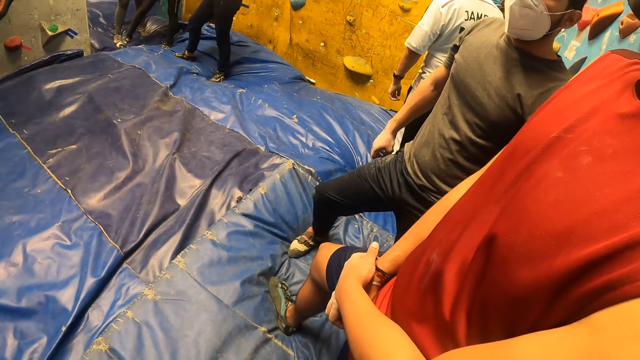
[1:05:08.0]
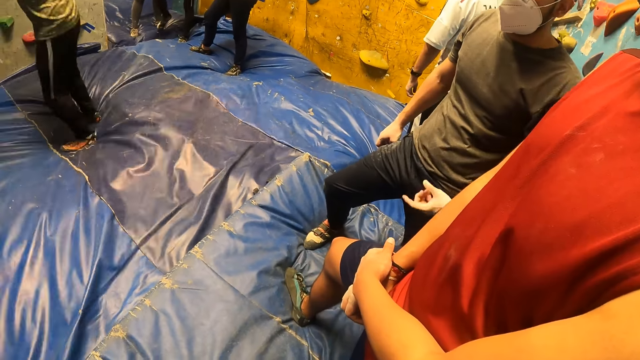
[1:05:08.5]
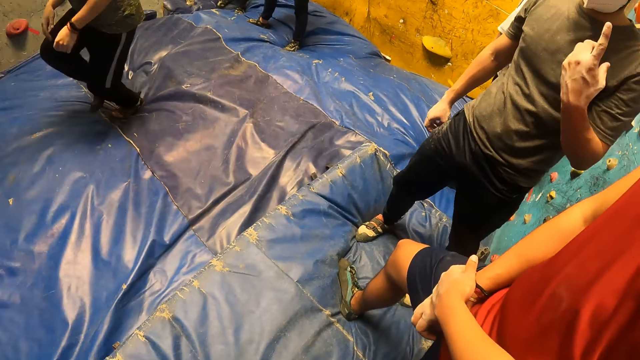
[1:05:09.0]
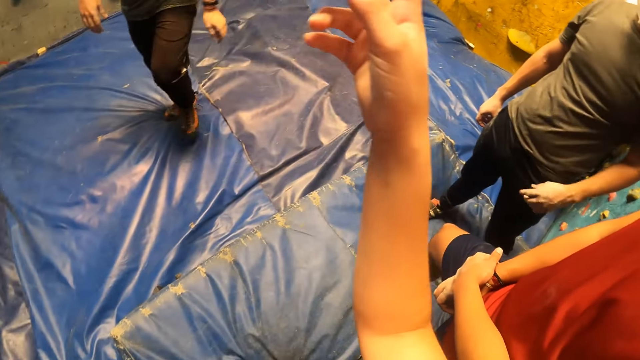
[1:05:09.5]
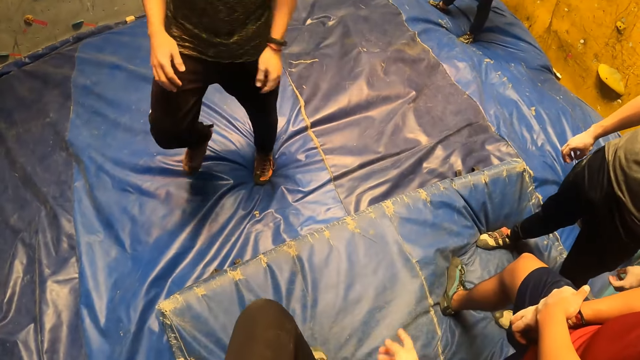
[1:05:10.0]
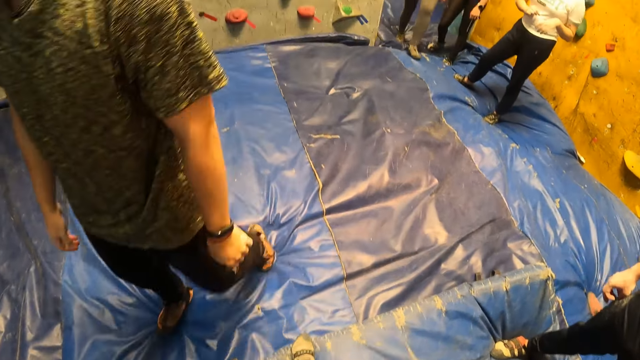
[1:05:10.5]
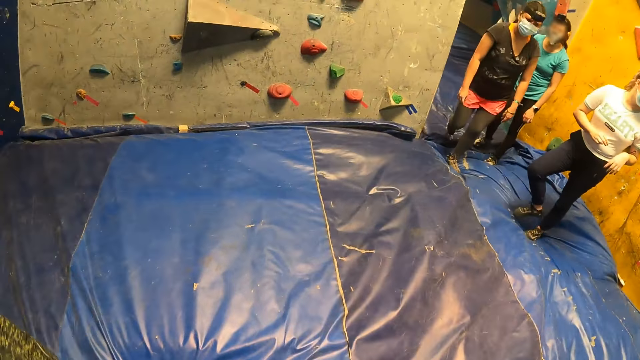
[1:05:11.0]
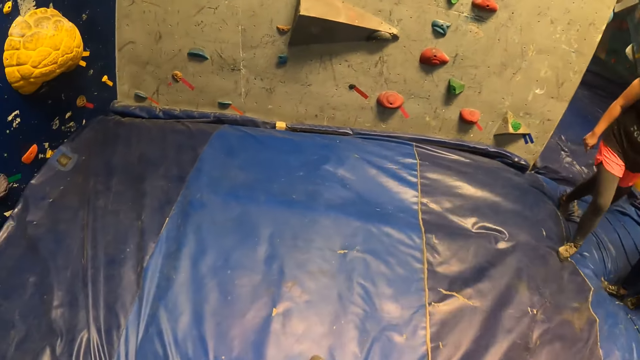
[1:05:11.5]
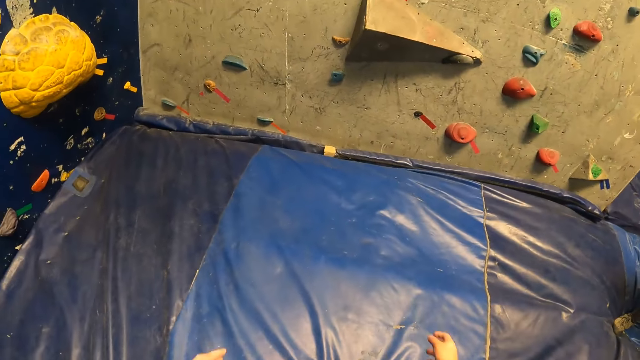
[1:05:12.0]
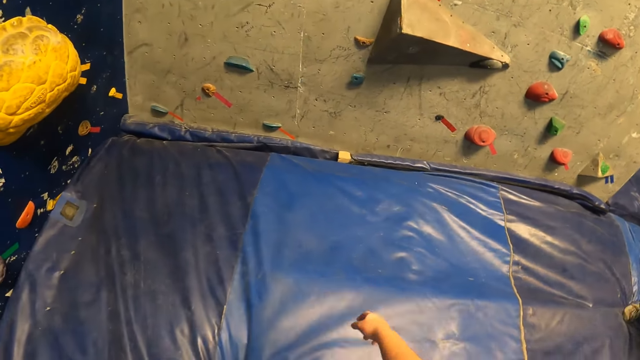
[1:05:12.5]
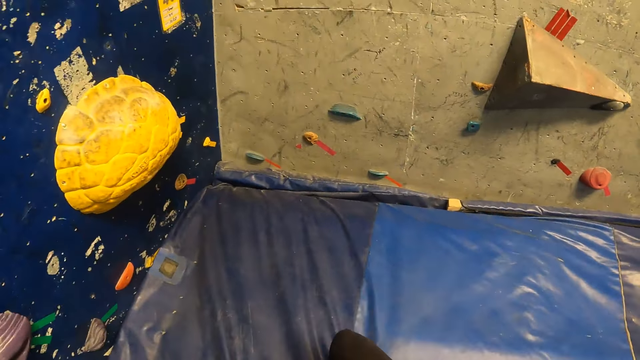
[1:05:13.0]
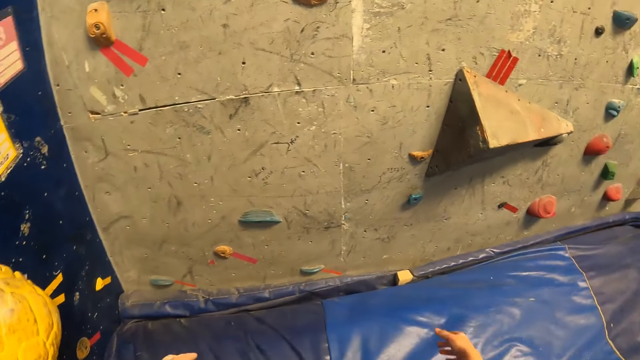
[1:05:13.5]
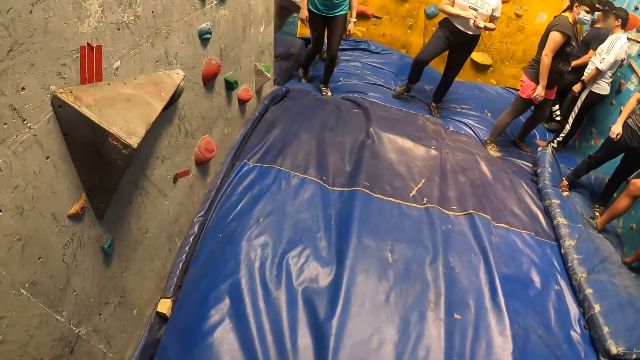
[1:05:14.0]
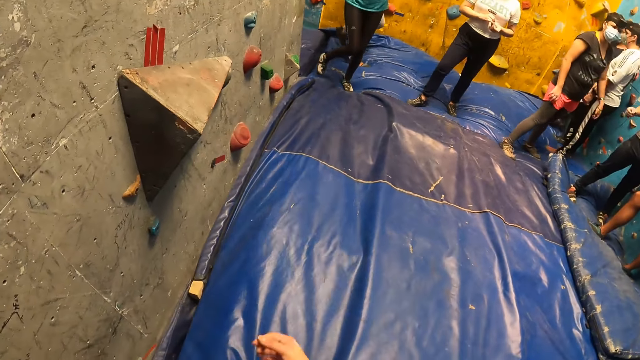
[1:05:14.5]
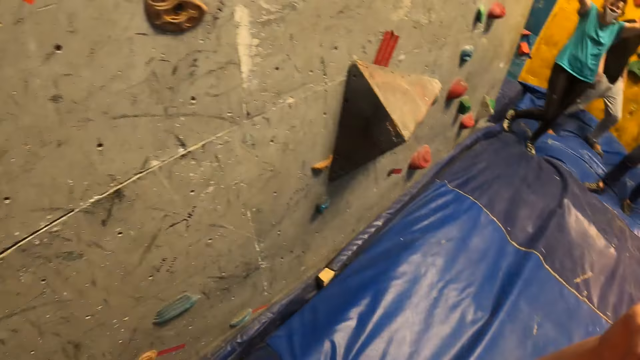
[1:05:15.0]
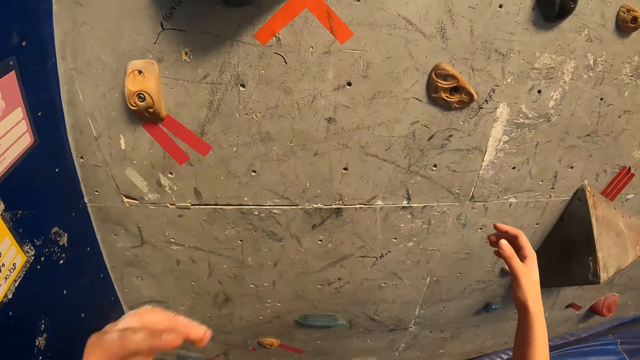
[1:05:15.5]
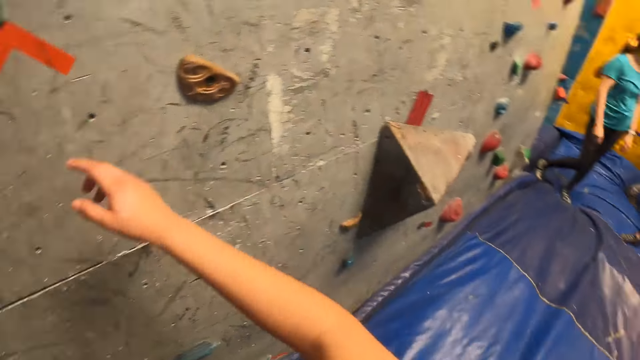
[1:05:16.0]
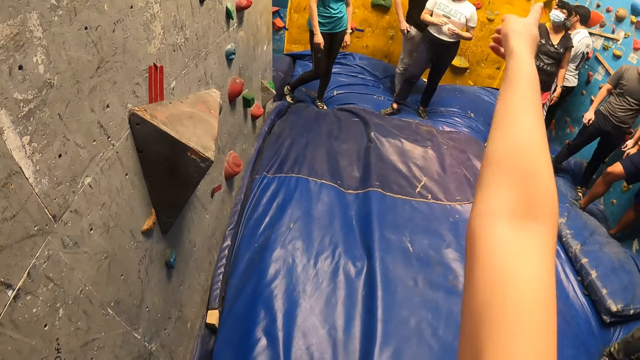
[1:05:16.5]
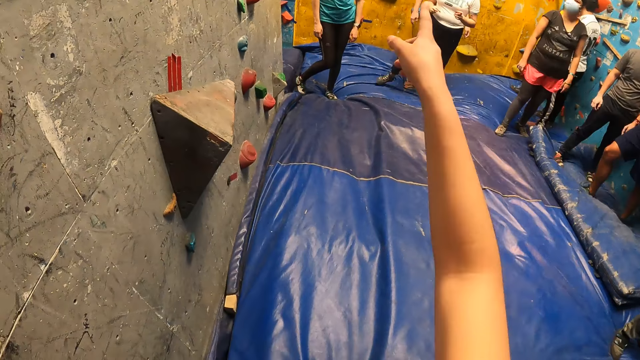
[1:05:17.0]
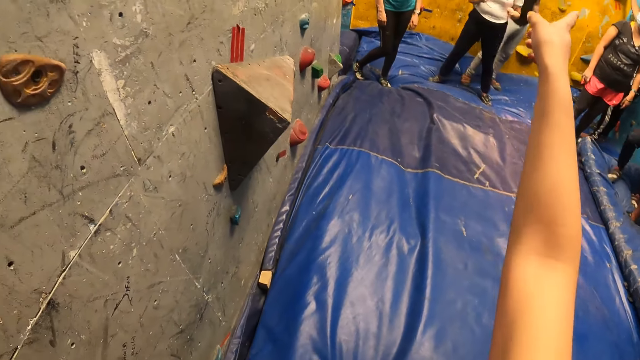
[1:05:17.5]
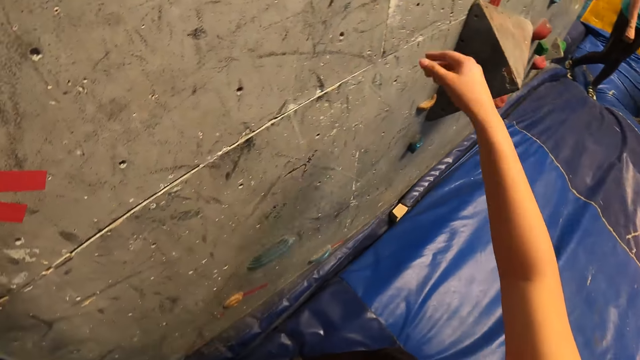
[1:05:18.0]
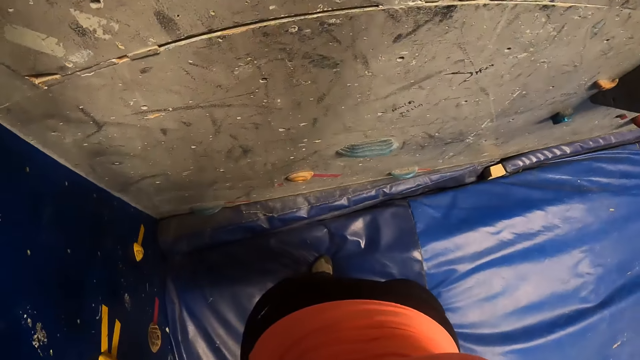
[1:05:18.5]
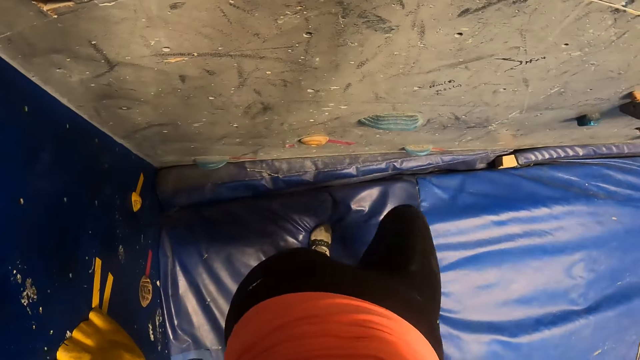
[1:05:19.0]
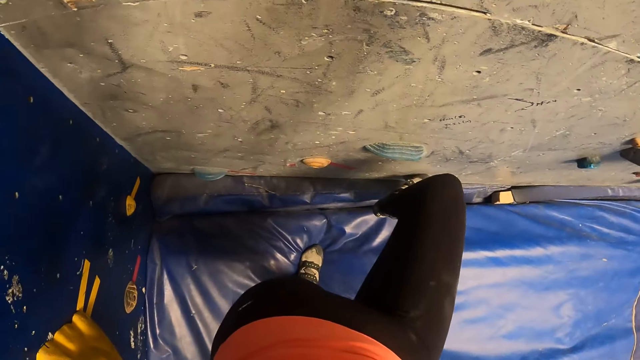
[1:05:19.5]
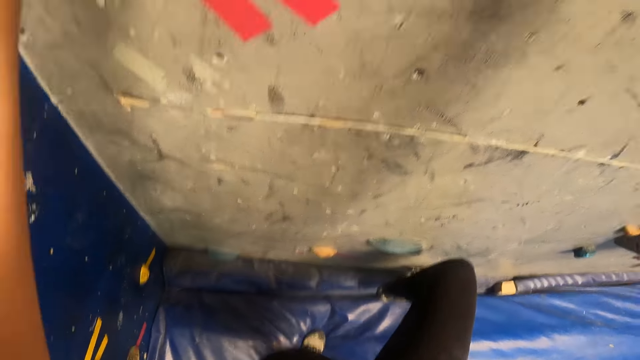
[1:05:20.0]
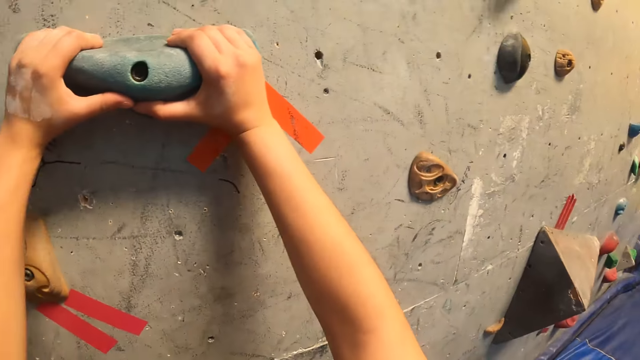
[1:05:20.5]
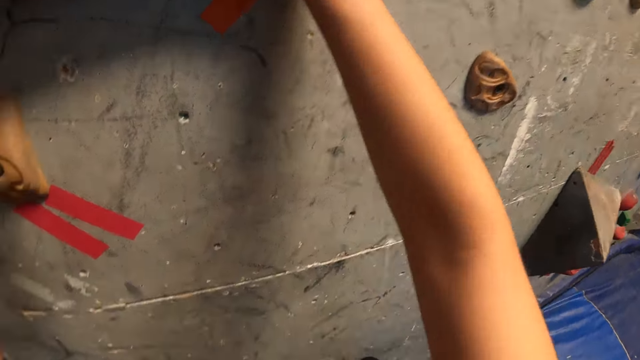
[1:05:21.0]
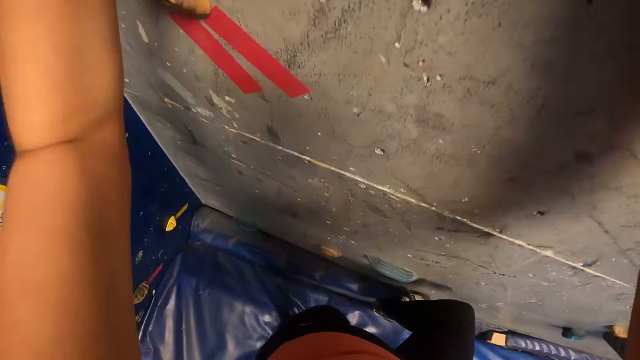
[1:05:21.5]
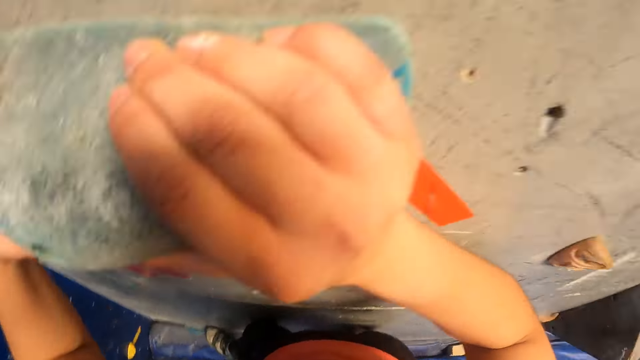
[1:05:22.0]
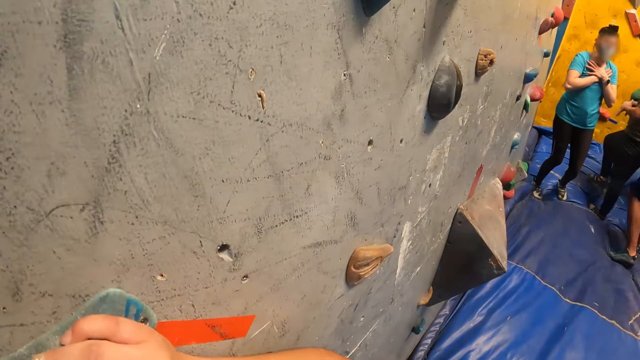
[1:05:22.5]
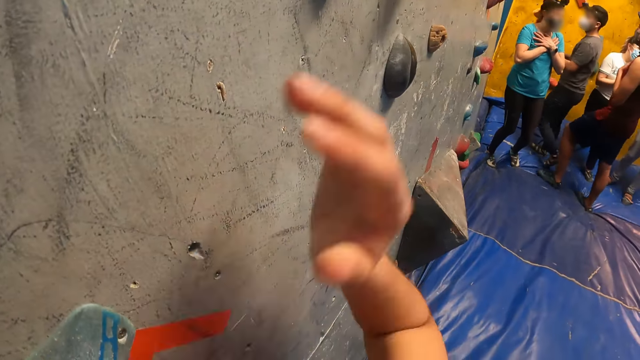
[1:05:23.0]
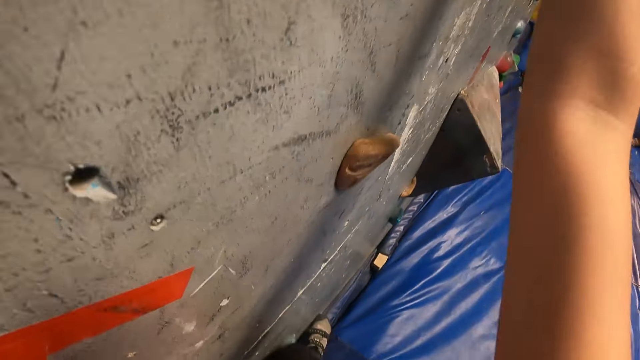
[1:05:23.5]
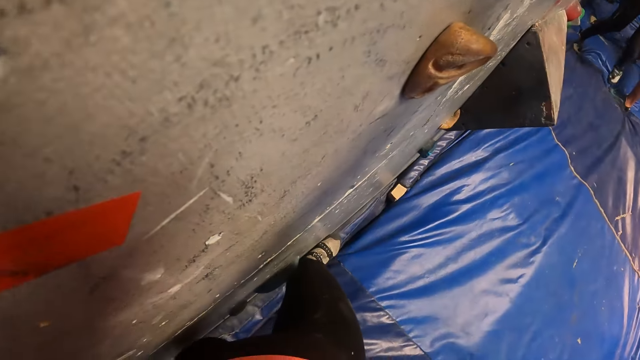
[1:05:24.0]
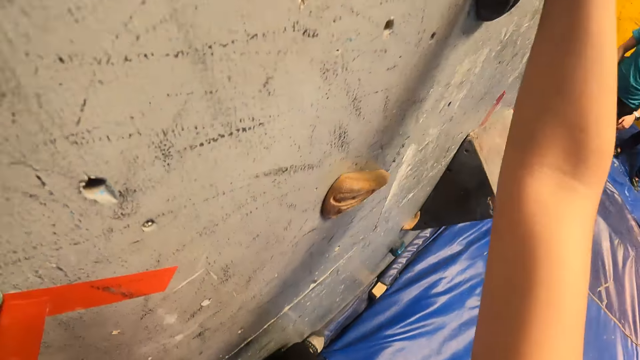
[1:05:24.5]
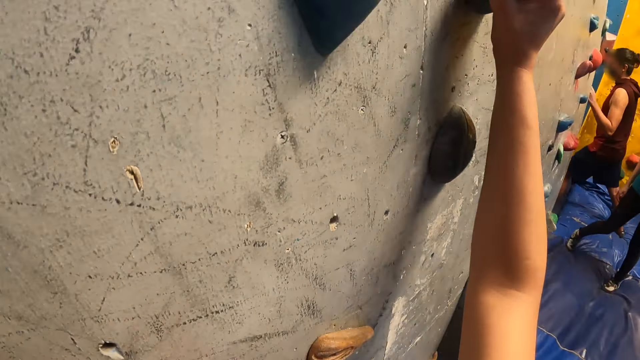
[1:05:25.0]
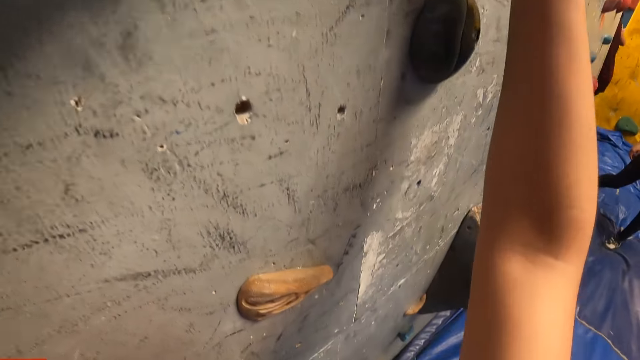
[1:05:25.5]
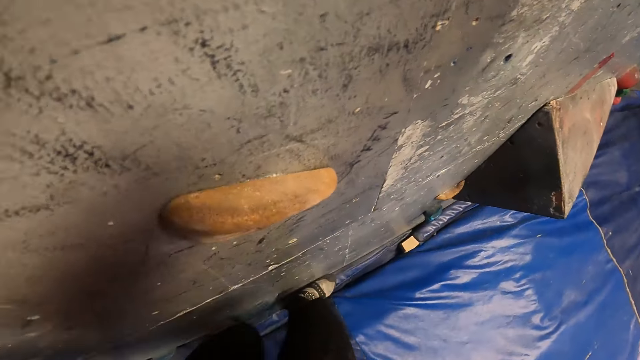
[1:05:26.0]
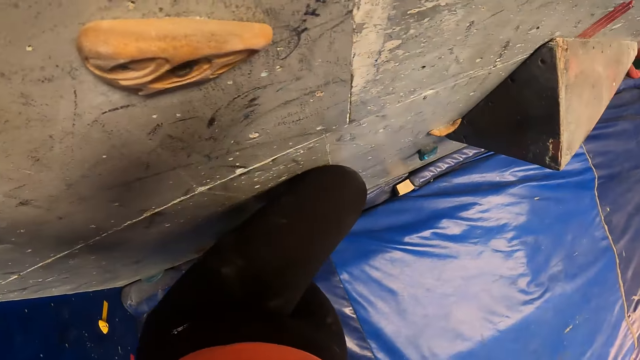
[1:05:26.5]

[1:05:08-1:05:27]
The man climbs down the wall. The man jumps to the ground and walks towards the camera wearer. The camera wearer walks towards the wall. They look around. They climb up the wall.

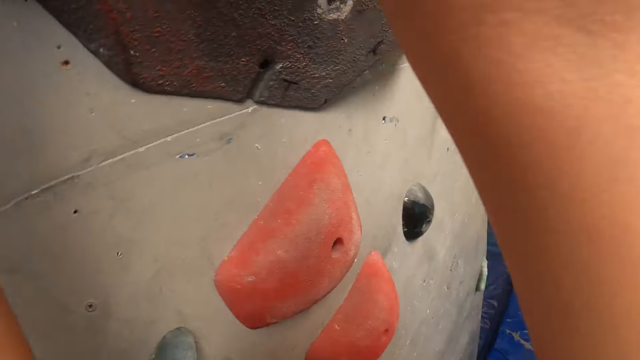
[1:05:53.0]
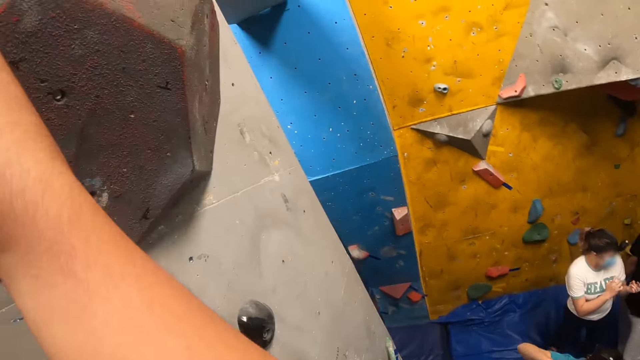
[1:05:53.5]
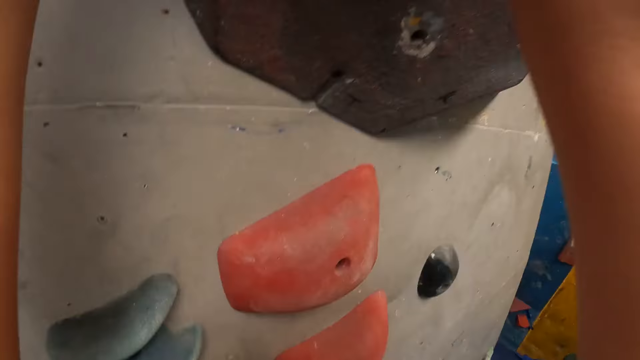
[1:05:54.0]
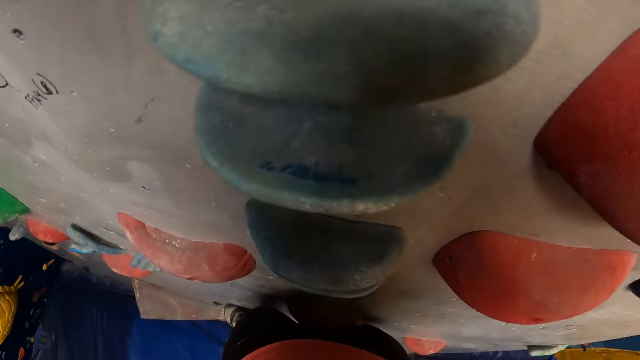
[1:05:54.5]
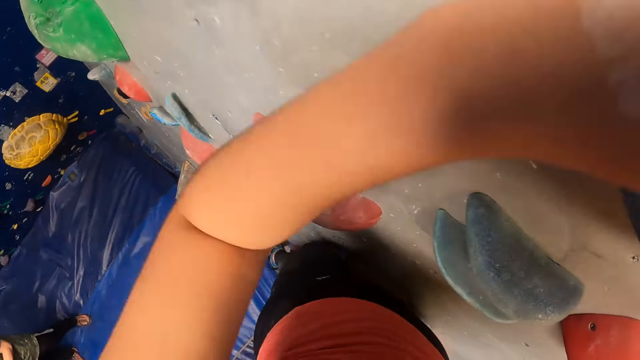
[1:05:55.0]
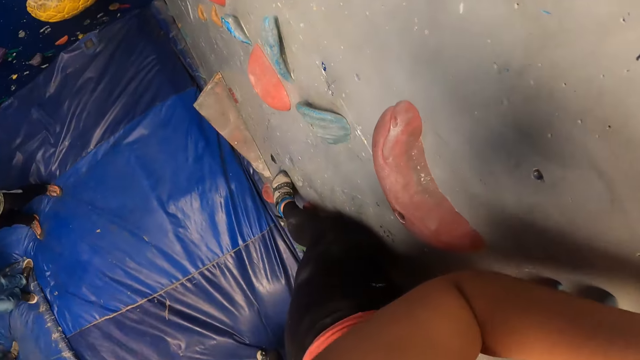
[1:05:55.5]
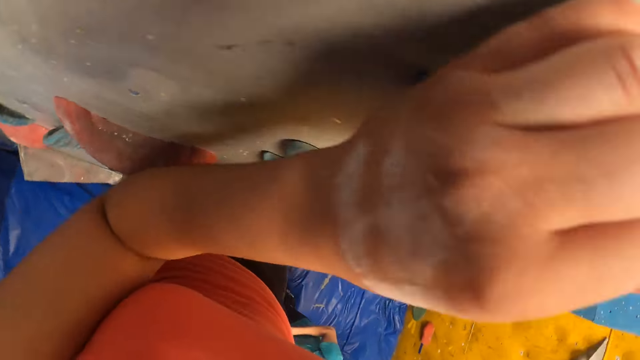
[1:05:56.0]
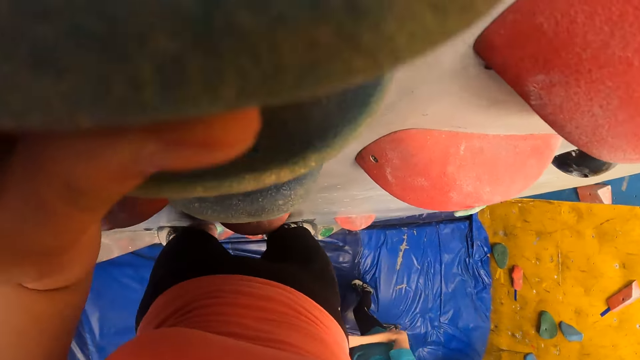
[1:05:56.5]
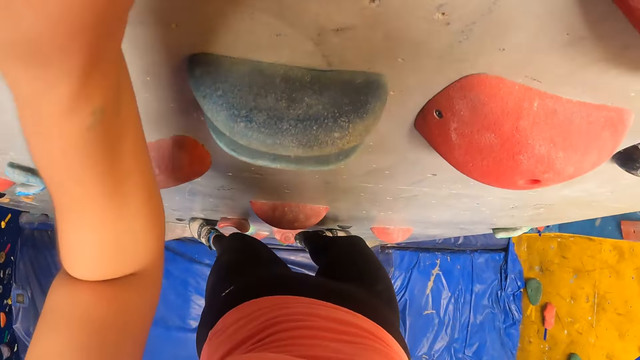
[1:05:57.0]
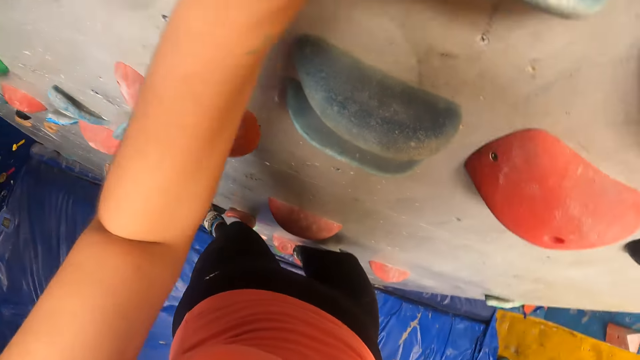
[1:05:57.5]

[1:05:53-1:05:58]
The camera wearer looks around.
